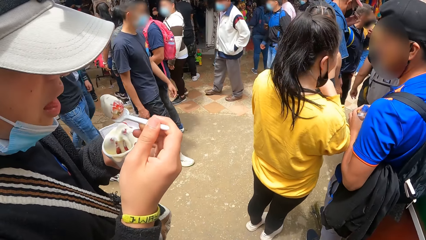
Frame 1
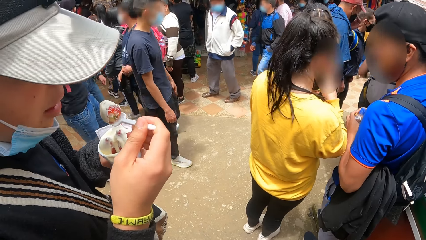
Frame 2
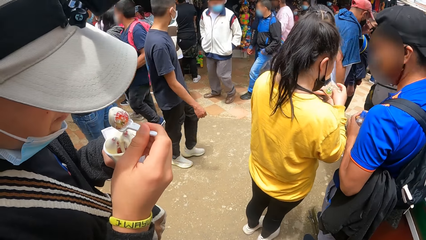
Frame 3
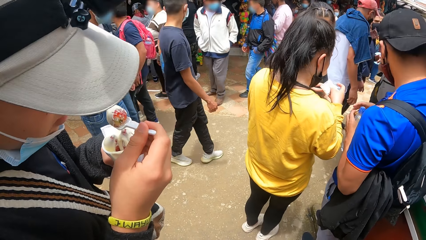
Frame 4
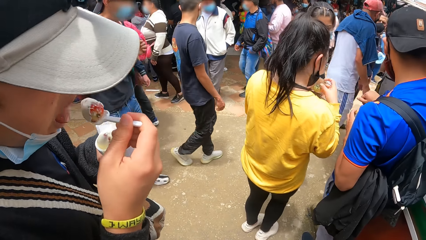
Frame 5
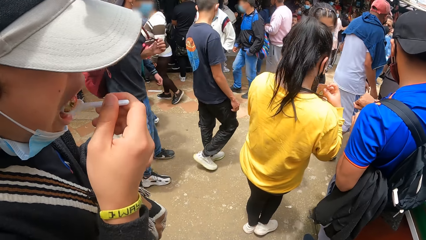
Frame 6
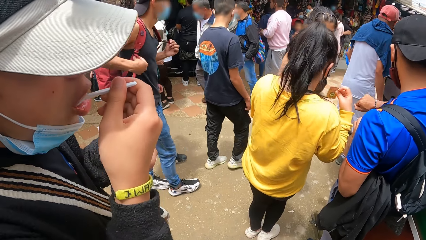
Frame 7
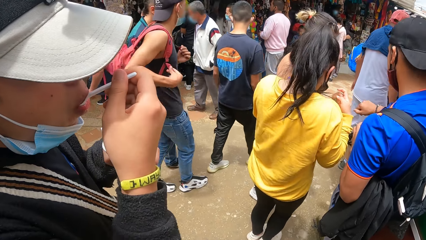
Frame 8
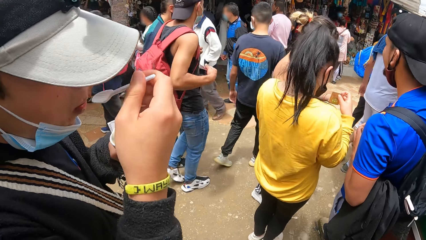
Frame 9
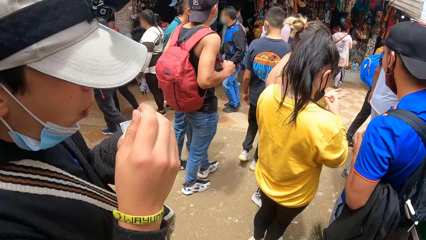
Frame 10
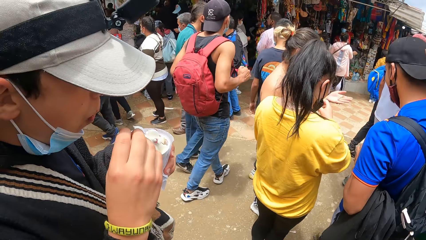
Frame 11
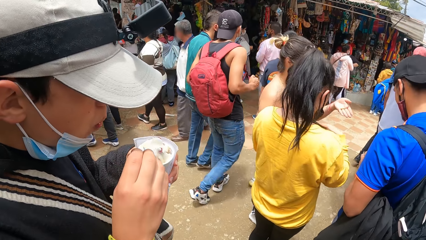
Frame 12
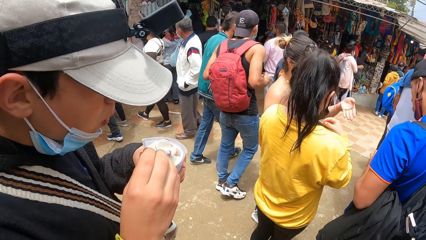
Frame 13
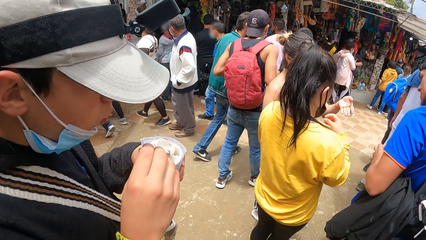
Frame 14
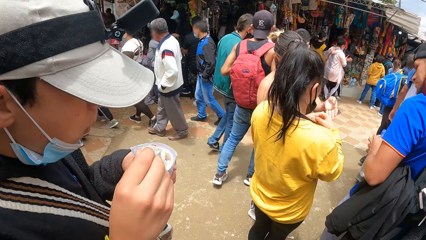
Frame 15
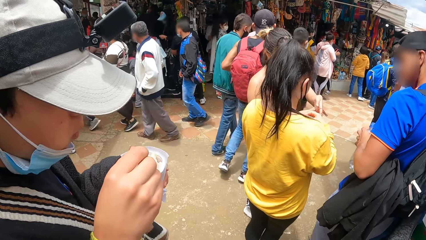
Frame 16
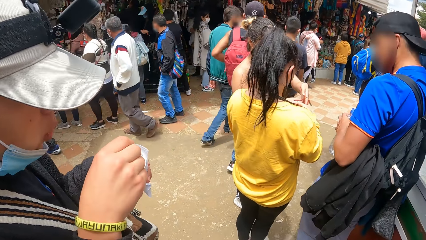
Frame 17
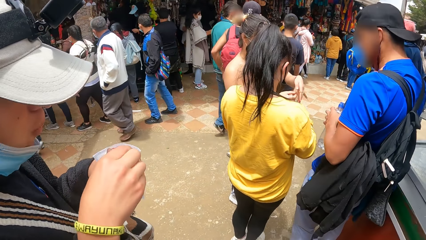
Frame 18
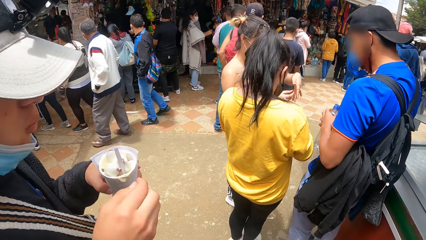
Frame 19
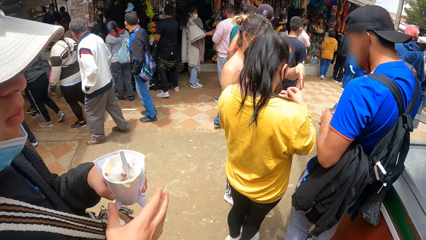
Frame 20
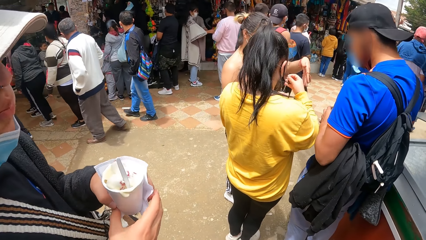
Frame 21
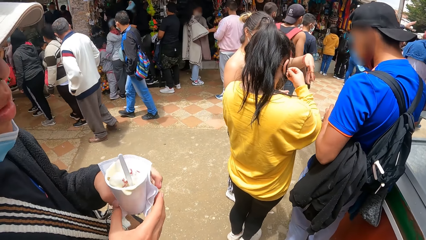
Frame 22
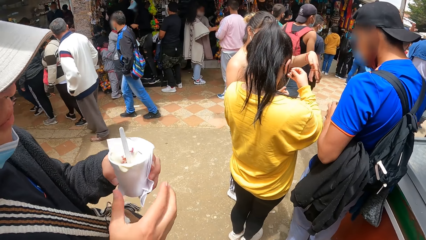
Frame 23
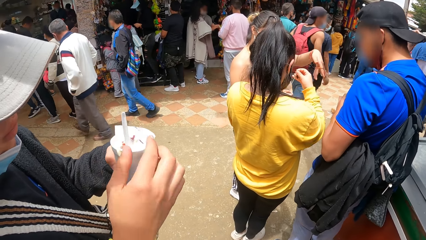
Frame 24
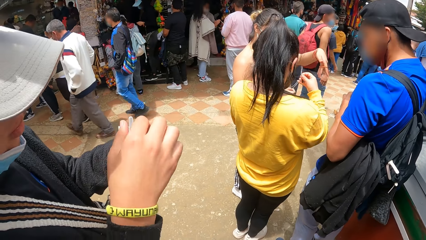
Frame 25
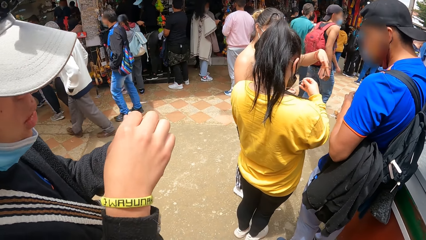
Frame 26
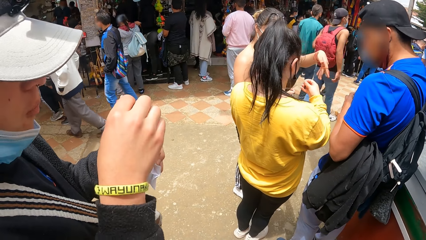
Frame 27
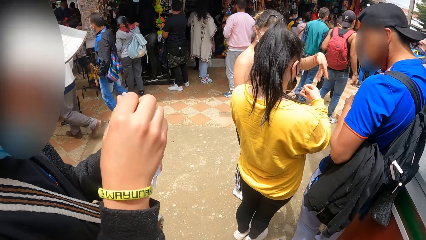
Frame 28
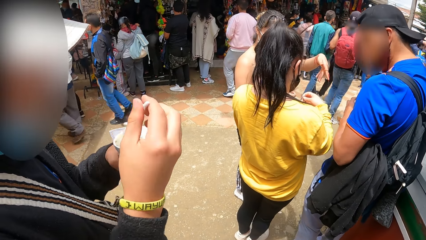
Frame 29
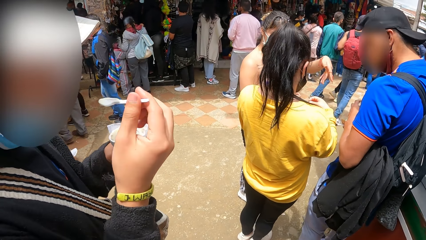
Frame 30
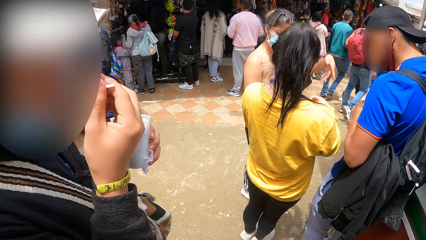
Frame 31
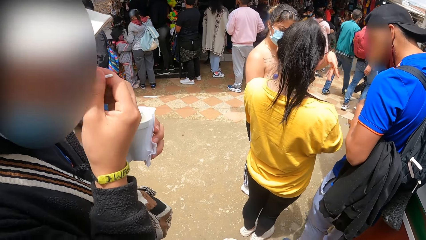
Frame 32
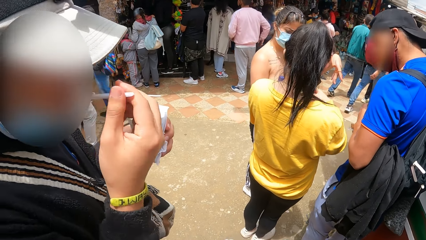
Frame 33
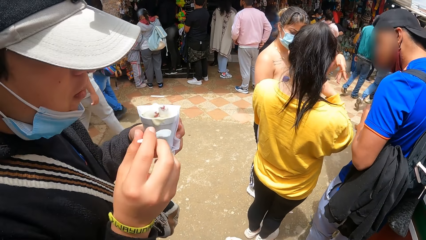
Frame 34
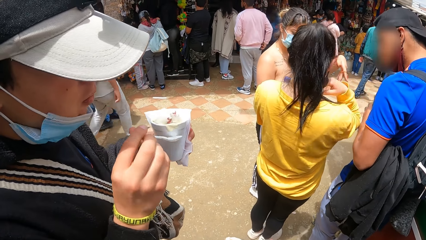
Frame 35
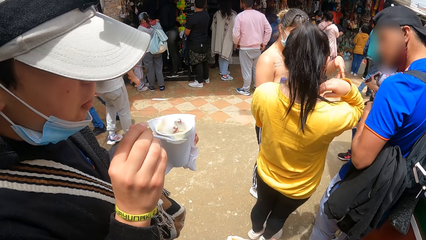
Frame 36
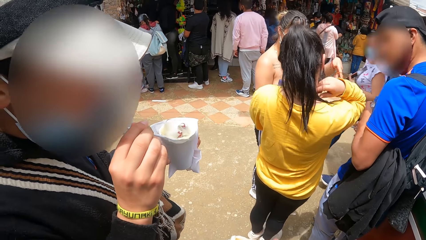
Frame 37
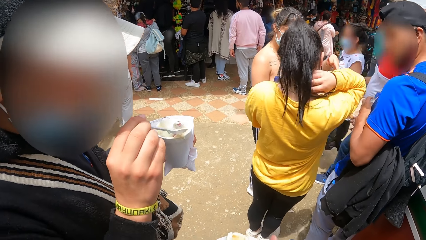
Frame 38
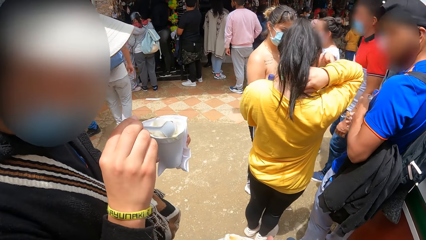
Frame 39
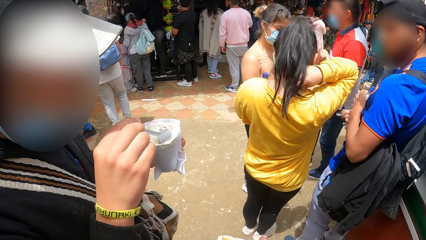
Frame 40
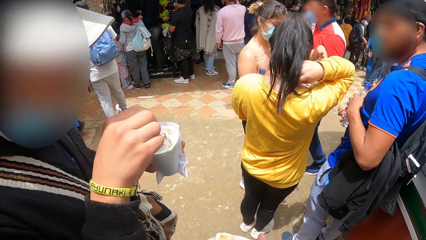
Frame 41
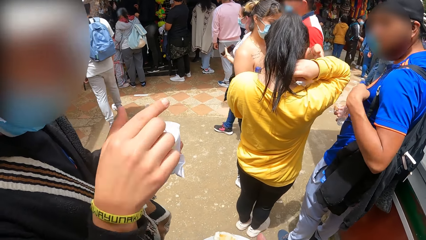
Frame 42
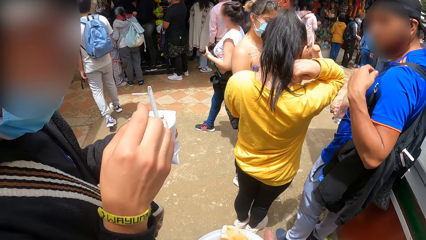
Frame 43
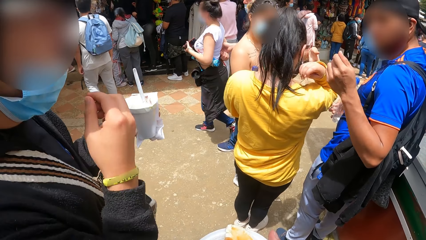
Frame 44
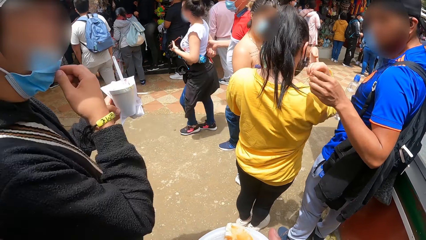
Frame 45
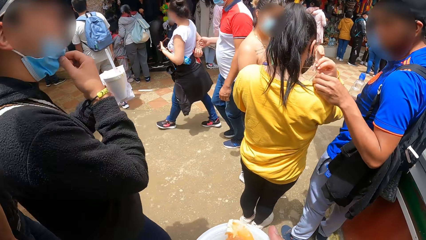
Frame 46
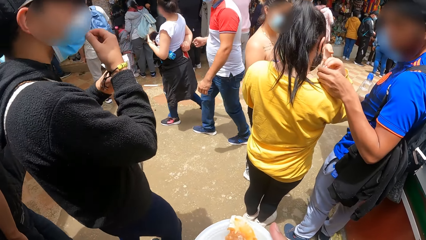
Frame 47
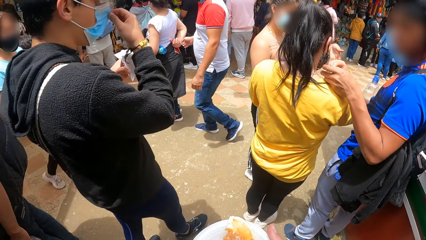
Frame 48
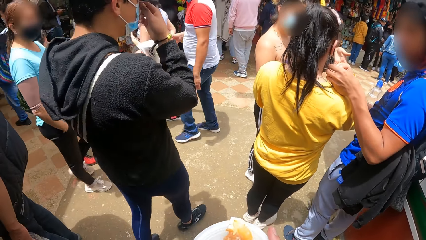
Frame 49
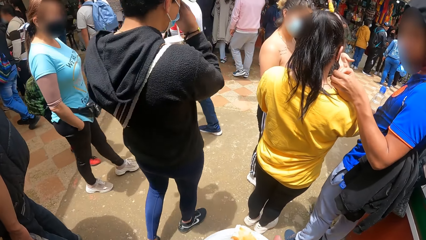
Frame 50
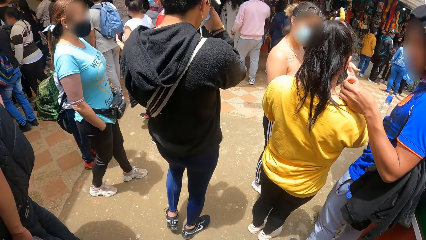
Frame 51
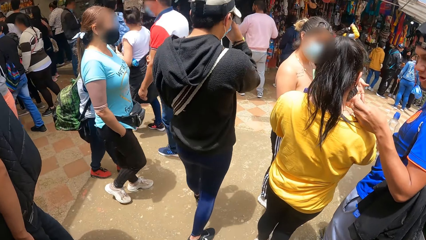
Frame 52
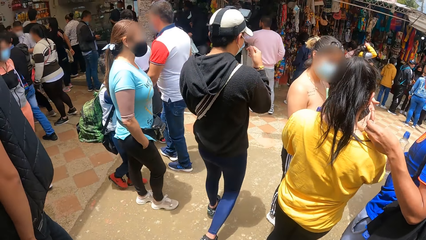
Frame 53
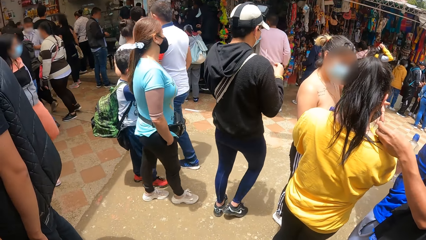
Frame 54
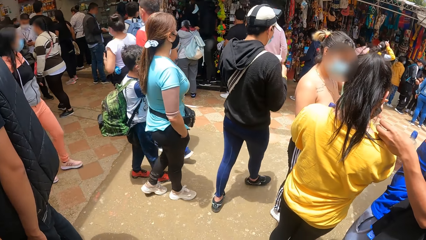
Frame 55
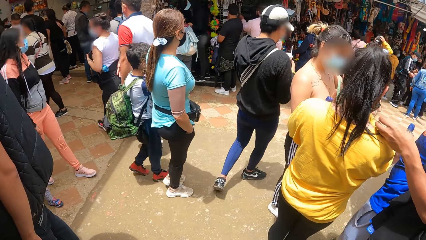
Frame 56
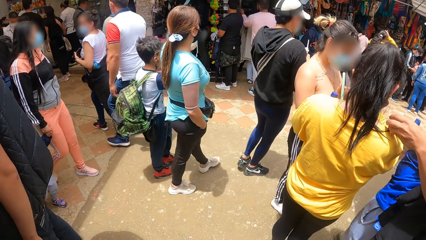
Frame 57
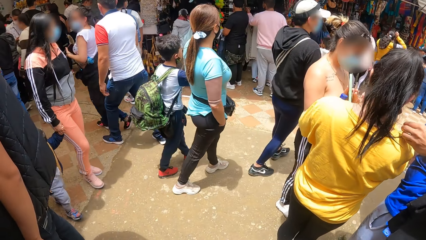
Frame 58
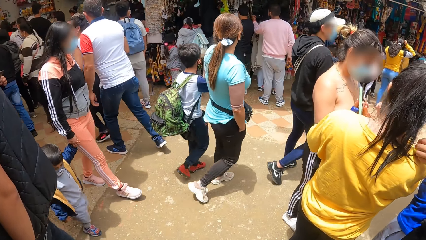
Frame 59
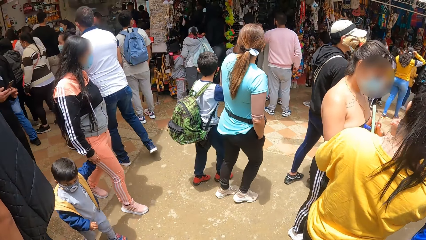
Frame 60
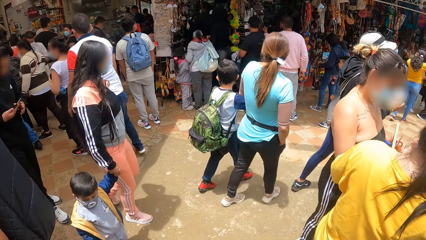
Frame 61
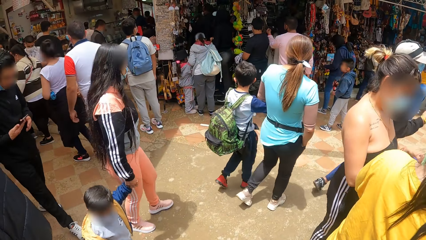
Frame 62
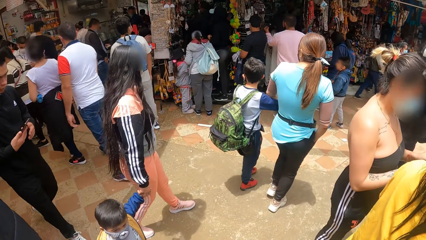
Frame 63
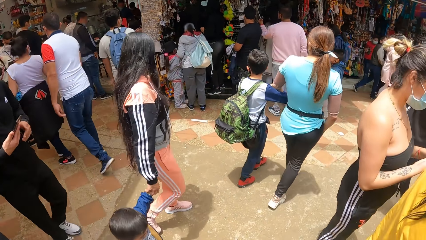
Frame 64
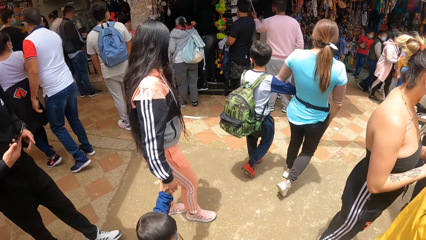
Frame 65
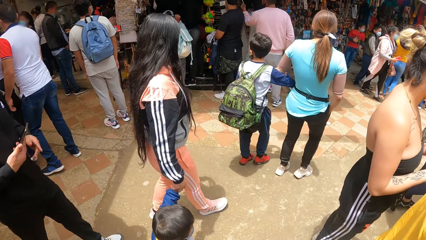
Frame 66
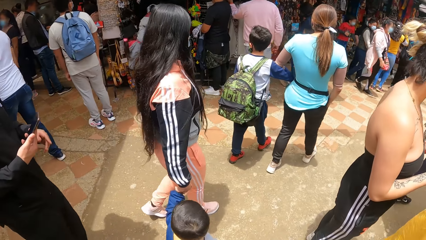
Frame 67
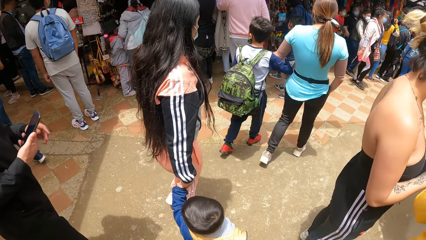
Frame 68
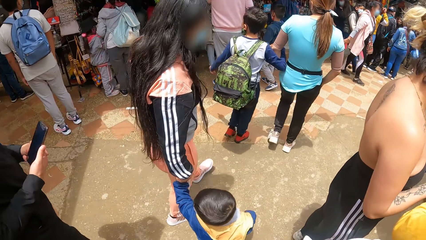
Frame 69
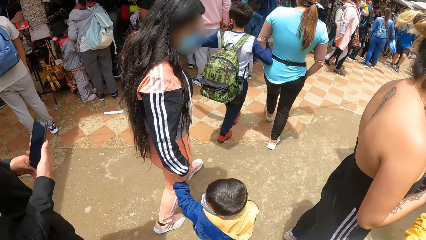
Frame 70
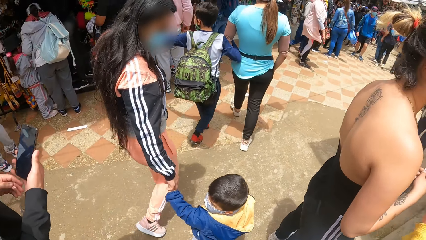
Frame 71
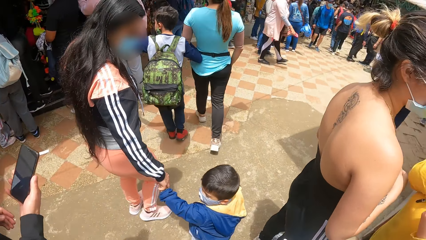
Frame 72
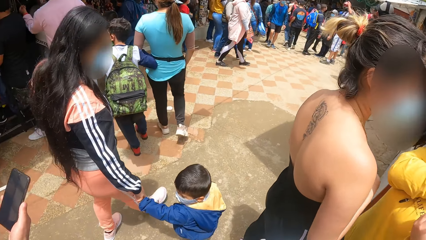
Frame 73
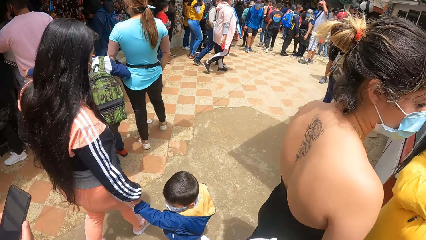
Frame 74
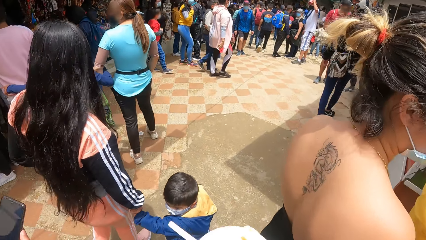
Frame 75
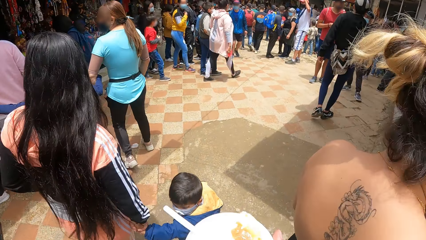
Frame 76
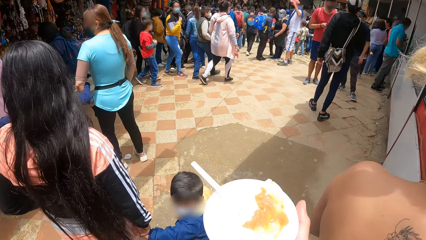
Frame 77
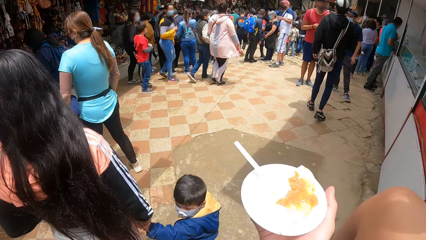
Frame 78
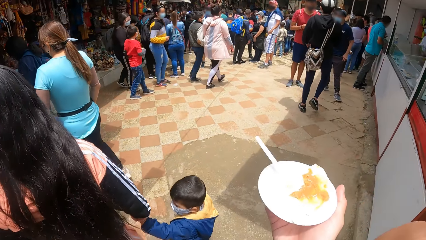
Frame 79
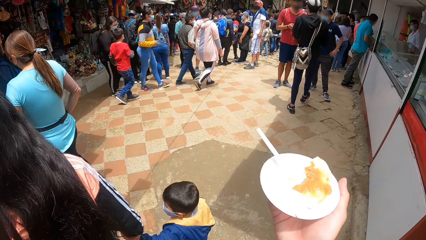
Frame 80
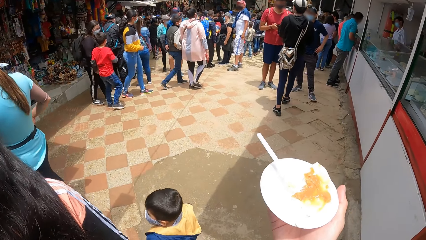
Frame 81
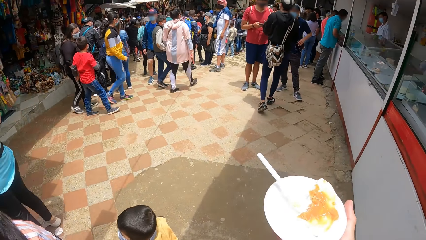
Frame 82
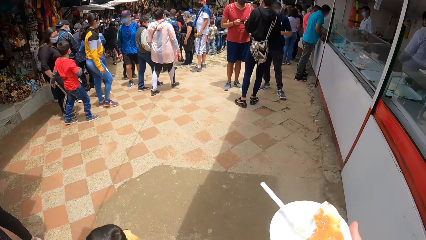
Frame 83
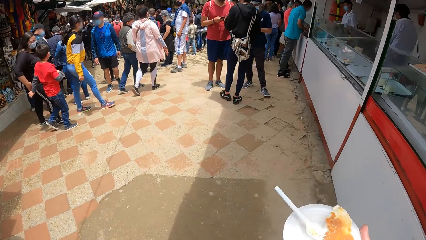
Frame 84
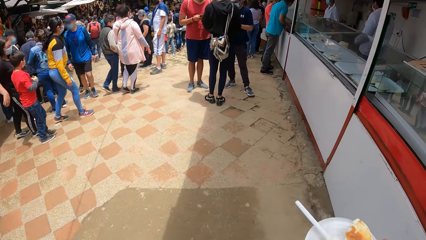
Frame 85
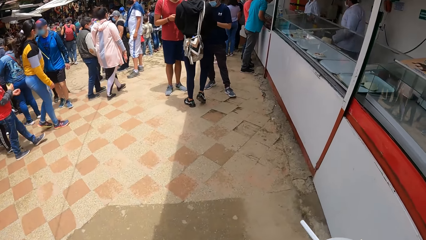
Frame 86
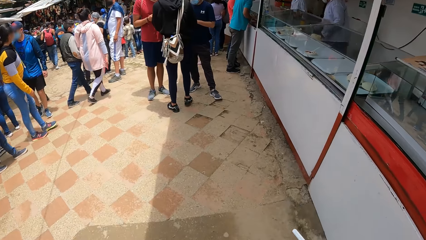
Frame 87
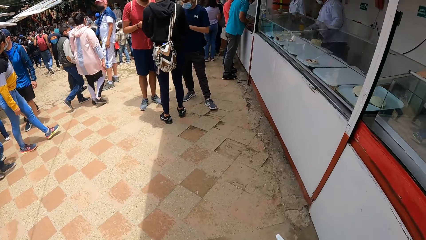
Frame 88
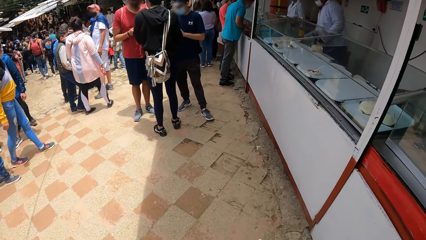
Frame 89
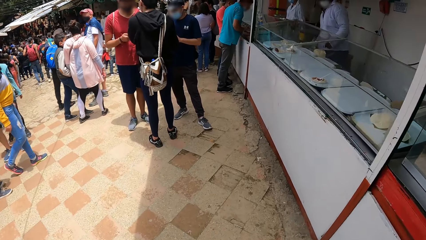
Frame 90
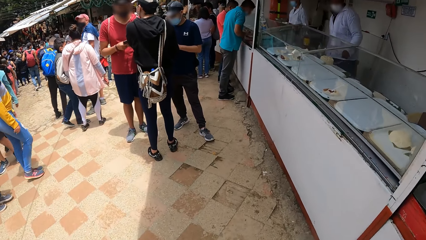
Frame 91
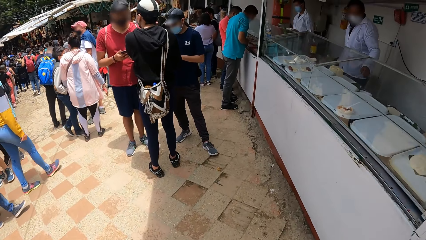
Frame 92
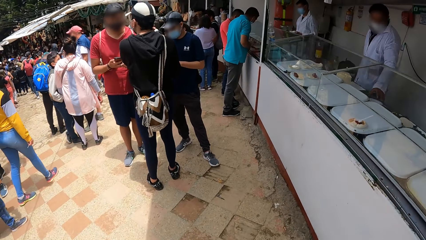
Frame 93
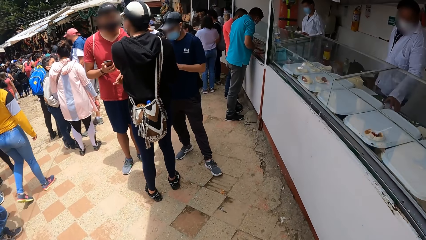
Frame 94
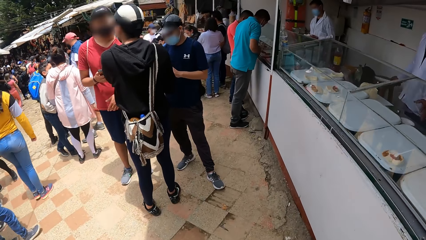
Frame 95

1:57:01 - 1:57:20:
A man puts the ice cream in the plastic spoon in his right hand in his mouth. The man puts the plastic spoon in his right hand in the cup of ice cream in his left hand. The man takes ice cream from the cup of ice cream in his left hand with the plastic spoon in his right hand. The man puts the ice cream in the plastic spoon in his right hand in his mouth. The man puts the plastic spoon in his right hand in the cup of ice cream in his left hand. The man adjusts the facemask on his face with his right hand. The man walks in the mountain recreation center. The man passes the cup of ice cream in his left hand to his right hand. The camera wearer walks in the mountain recreation center. The first man walks towards a second man and a third man. The camera wearer holds a cup of ice cream in her right hand. She walks towards the second man, the first man and the third man.
